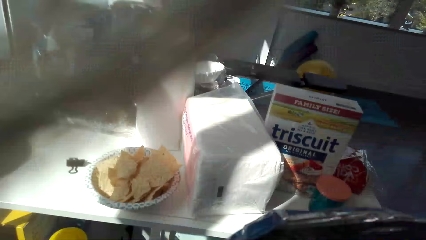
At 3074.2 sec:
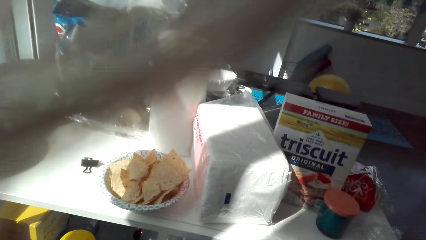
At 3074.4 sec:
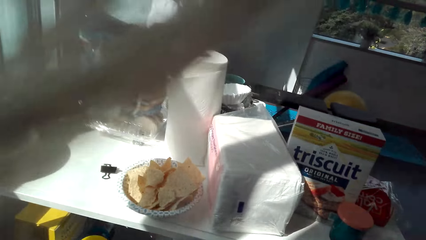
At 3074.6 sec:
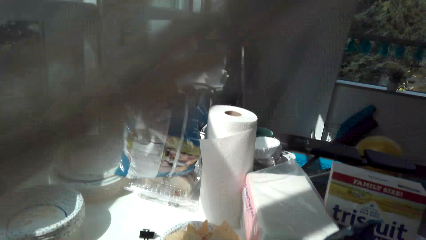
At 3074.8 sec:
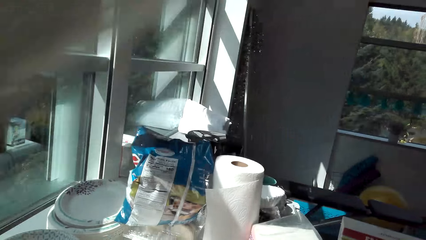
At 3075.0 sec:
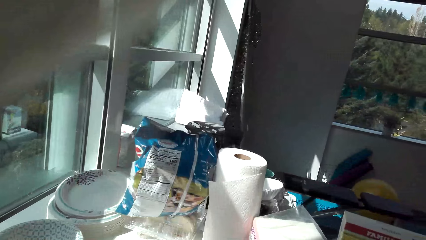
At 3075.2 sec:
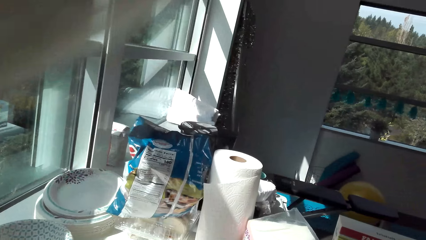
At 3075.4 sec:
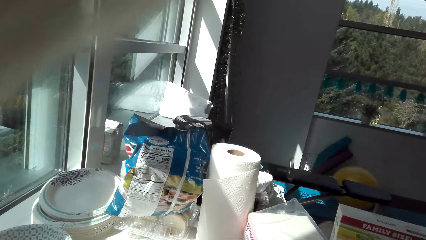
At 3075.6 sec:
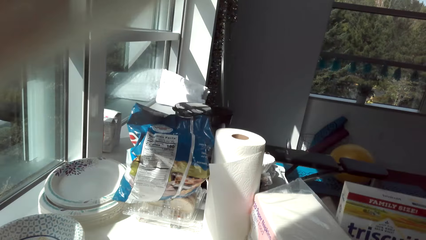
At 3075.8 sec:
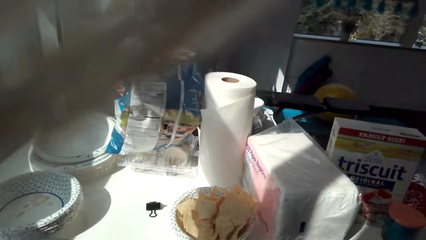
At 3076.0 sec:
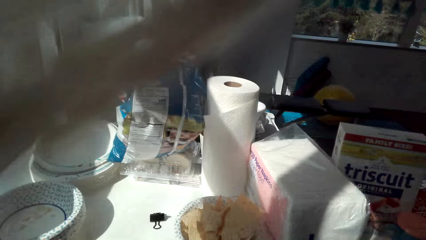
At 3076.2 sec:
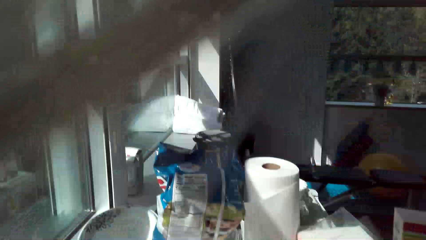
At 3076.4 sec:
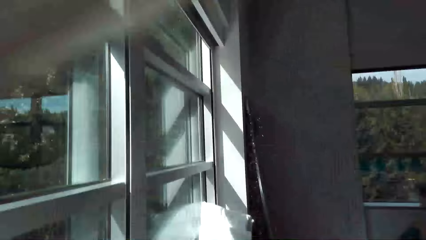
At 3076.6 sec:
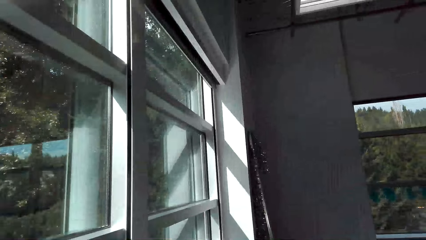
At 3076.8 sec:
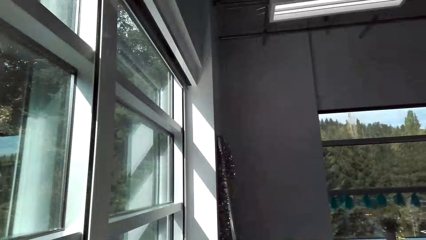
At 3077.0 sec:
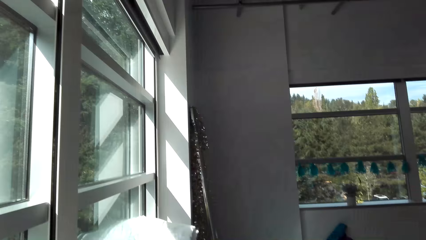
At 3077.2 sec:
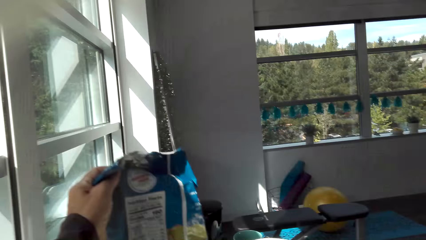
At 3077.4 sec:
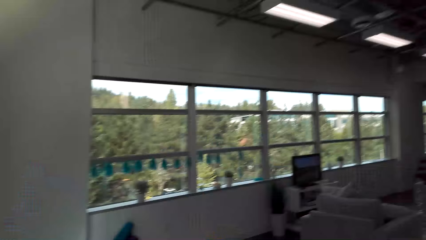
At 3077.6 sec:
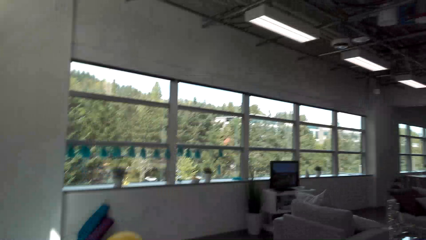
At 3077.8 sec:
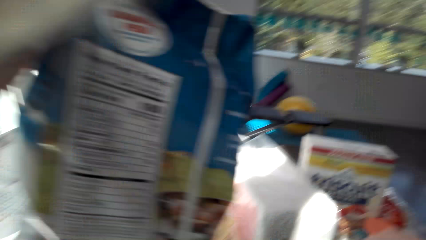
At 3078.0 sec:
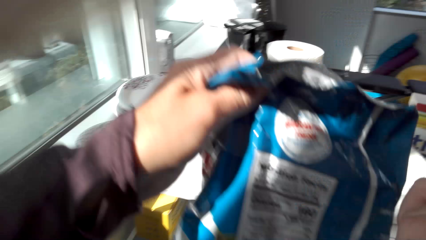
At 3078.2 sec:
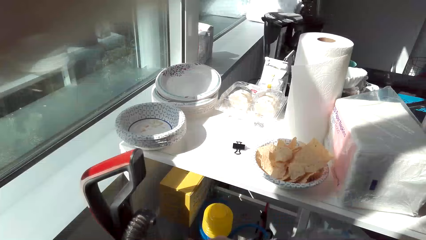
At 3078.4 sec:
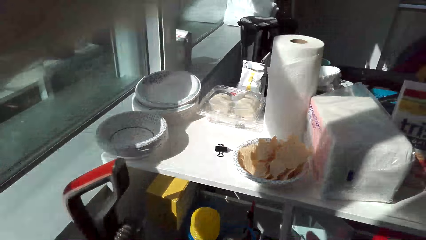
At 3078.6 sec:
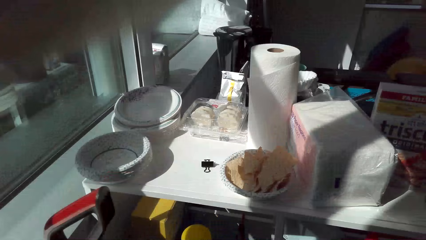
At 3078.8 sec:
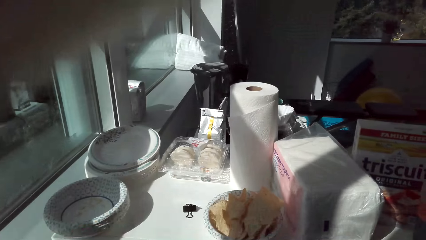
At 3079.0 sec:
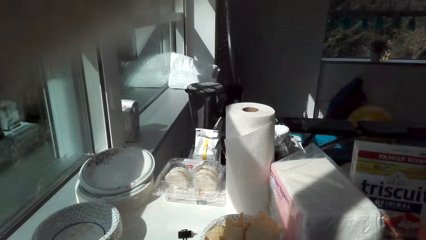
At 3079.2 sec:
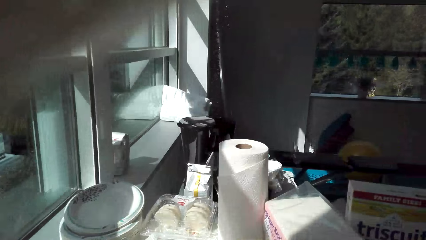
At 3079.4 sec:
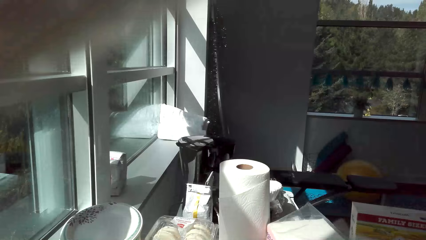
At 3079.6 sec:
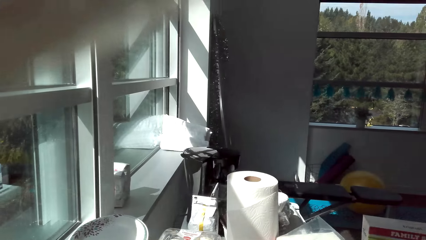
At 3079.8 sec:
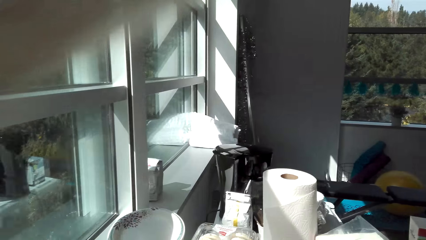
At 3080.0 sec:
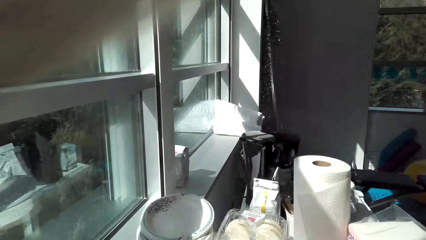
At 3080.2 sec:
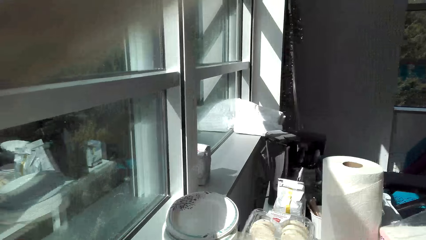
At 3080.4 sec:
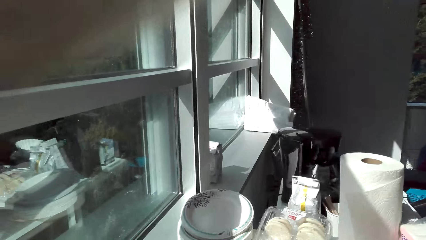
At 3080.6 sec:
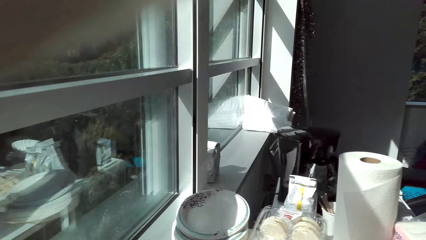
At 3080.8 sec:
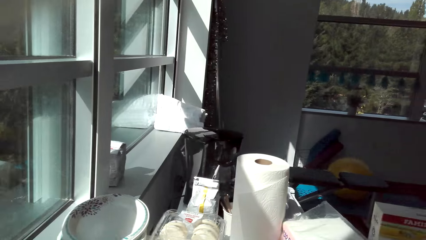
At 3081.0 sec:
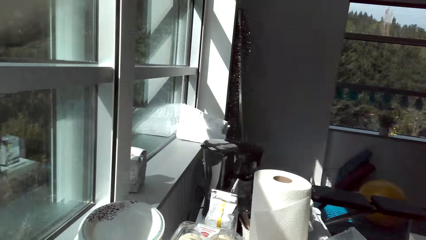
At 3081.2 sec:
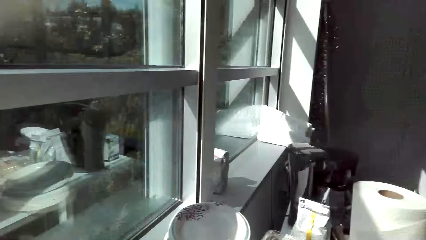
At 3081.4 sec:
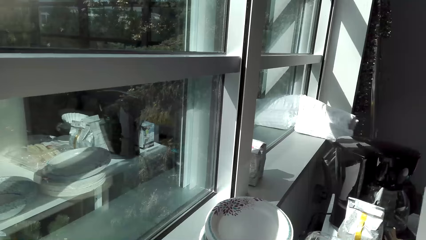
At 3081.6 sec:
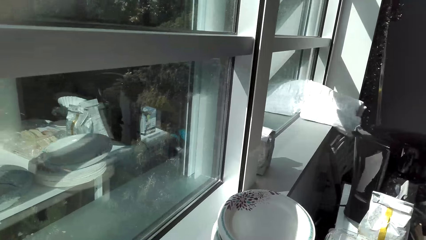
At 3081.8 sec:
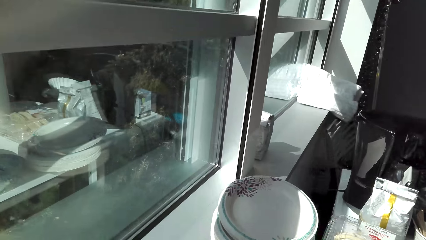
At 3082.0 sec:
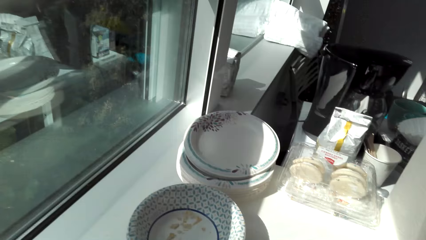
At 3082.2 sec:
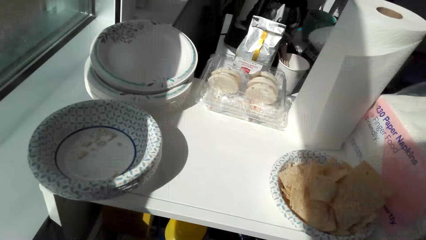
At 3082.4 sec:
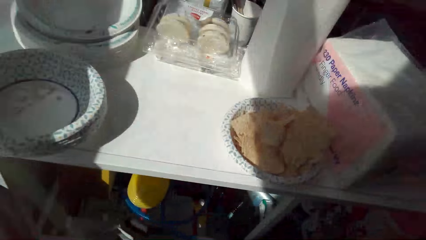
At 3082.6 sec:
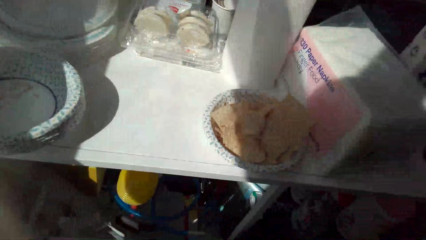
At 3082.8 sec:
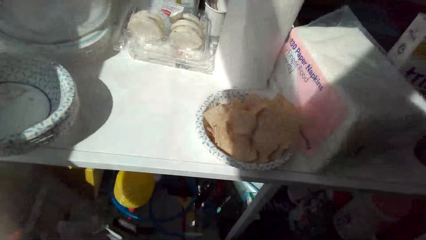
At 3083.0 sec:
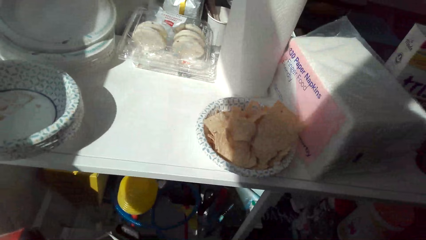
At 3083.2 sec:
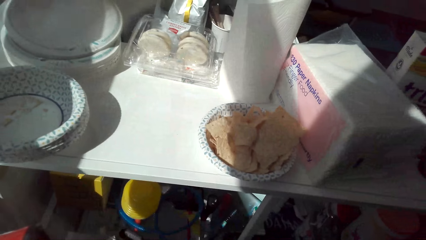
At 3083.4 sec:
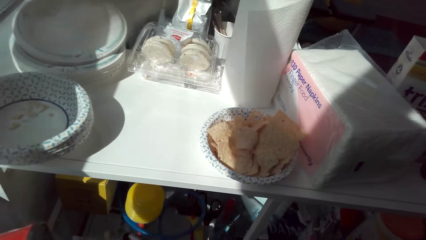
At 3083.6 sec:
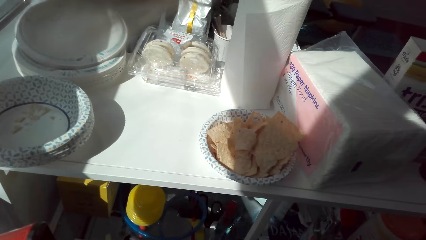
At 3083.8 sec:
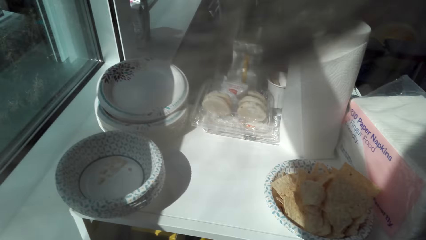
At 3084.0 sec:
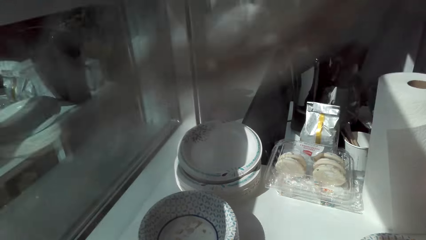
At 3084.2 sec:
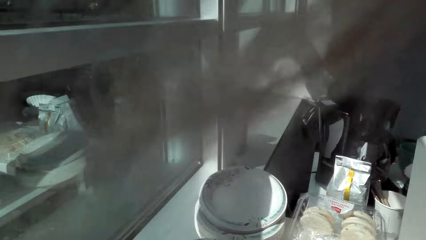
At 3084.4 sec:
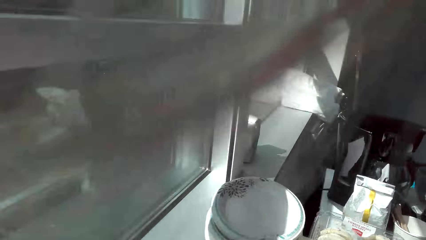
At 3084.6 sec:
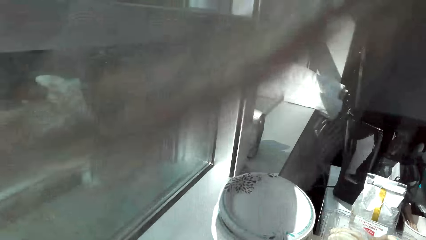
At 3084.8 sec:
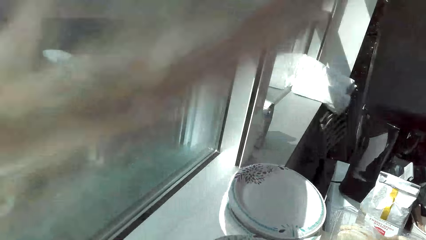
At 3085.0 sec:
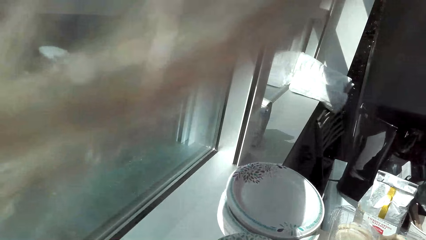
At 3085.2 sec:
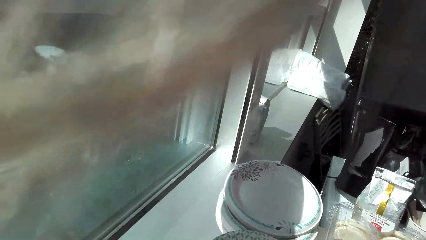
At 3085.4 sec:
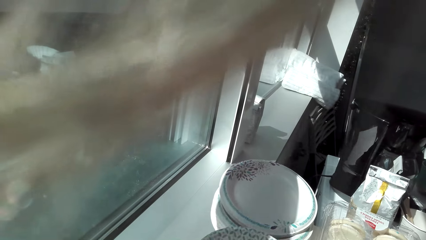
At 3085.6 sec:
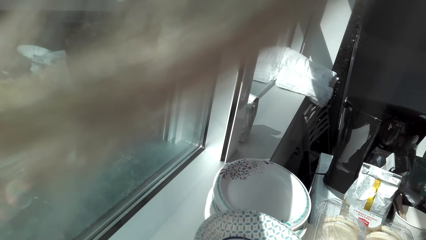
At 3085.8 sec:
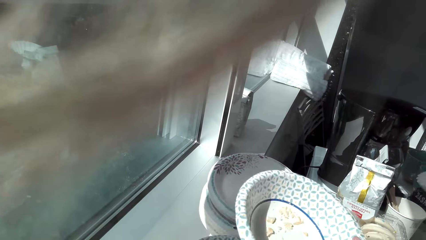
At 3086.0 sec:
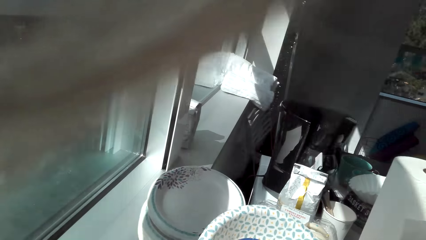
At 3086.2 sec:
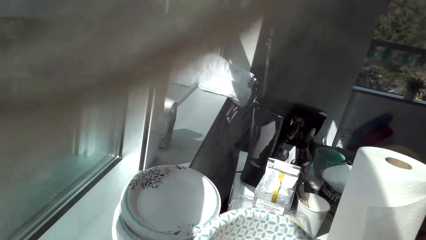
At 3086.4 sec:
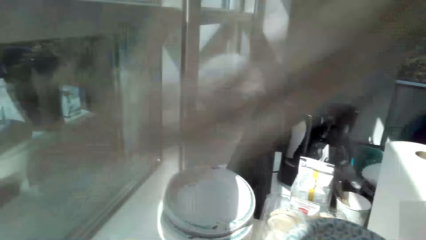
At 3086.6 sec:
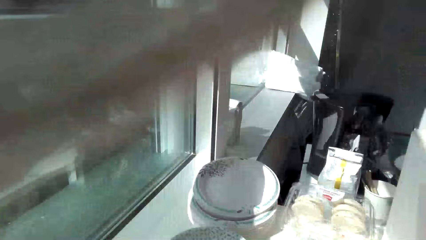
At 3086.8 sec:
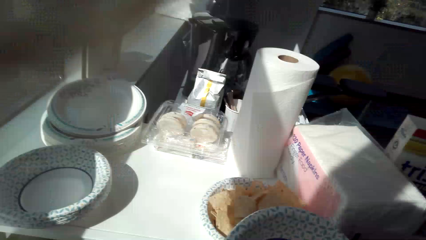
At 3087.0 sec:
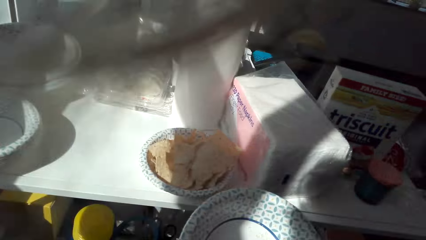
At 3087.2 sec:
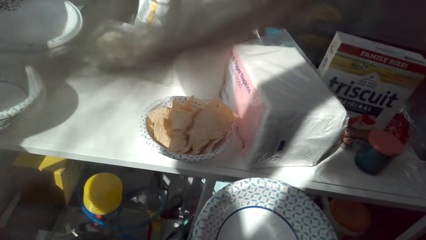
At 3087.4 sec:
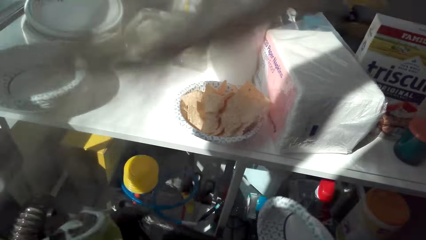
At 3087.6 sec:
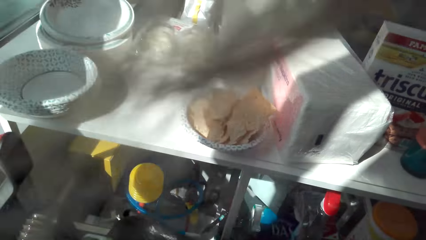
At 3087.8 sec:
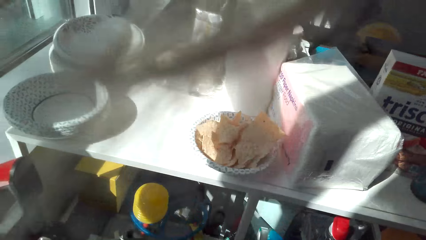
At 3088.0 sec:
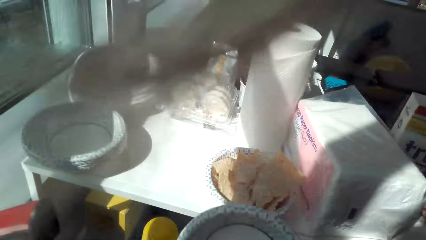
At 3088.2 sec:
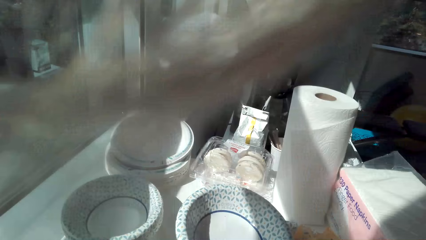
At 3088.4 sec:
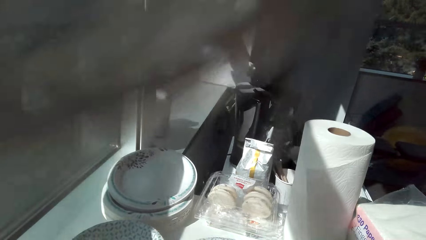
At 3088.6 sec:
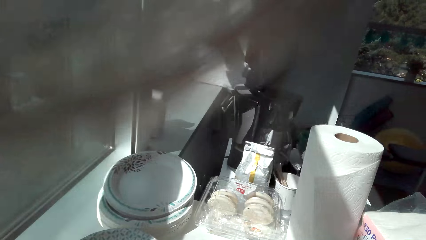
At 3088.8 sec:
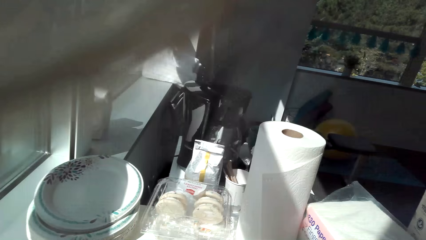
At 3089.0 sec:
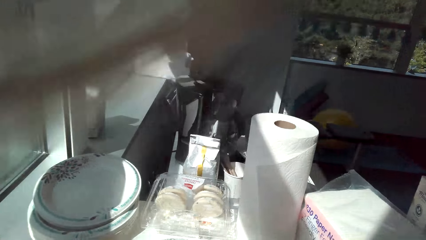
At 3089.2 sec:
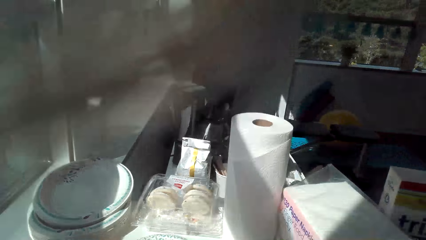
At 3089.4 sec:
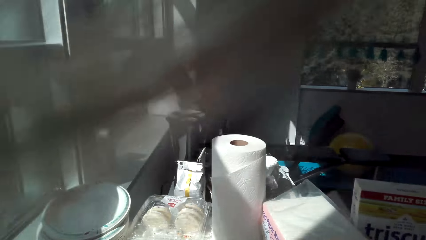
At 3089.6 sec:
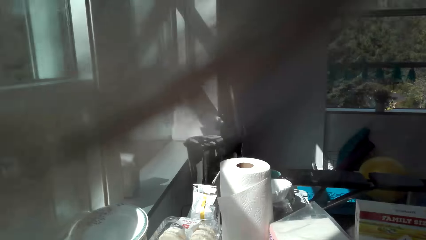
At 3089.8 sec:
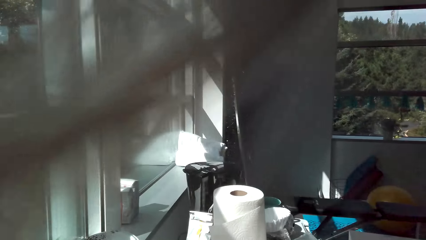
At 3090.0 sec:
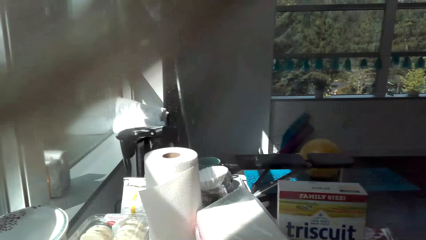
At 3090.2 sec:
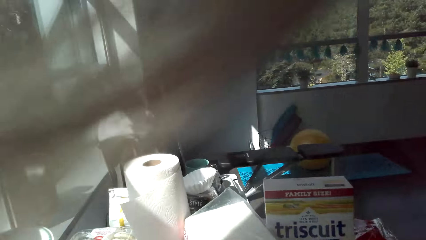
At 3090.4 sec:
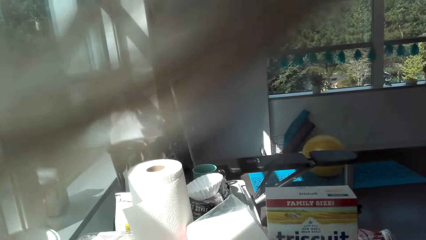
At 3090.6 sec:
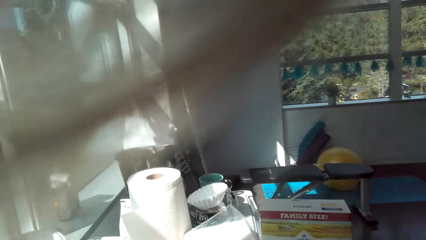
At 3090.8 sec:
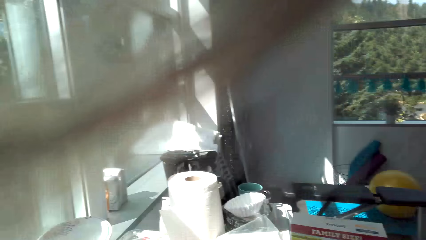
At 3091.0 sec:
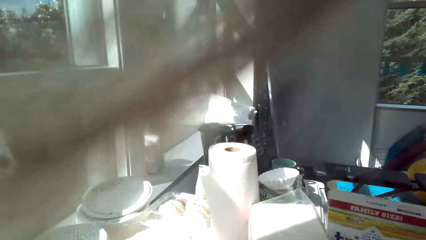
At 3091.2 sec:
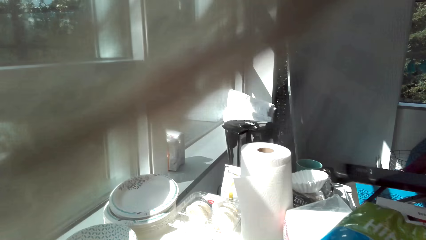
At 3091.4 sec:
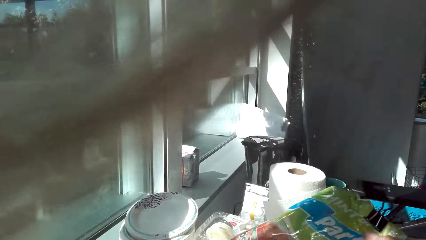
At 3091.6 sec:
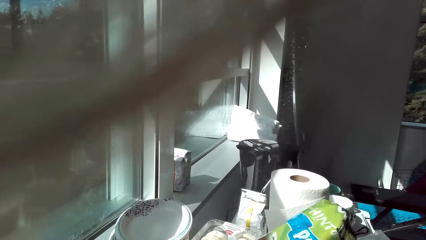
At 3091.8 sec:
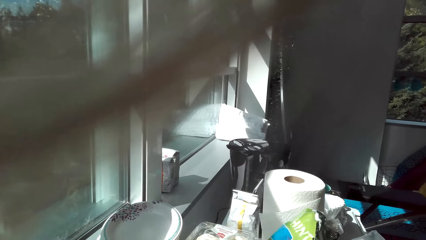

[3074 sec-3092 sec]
The camera wearer folds the packet of crisps. She looks around. She looks at the packet of crisps. She holds a packet of cereal with her left hand. She folds the packet of crisps. She looks around. She picks a plate. She holds the plate on her left hand. She looks around. She puts the plate on the shelf. She looks around.
